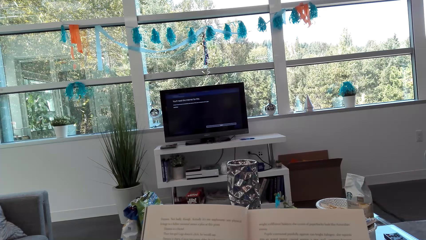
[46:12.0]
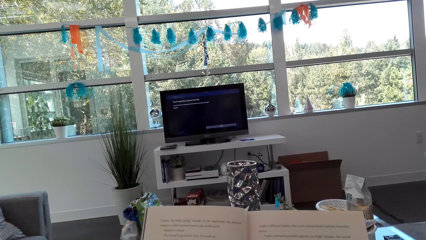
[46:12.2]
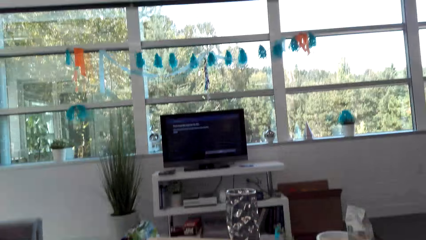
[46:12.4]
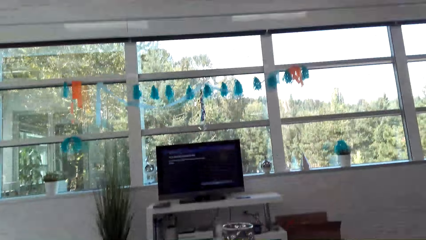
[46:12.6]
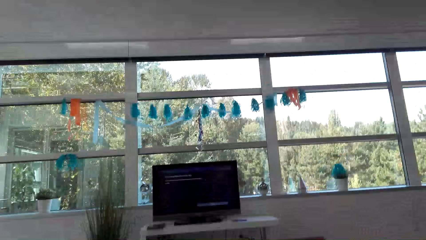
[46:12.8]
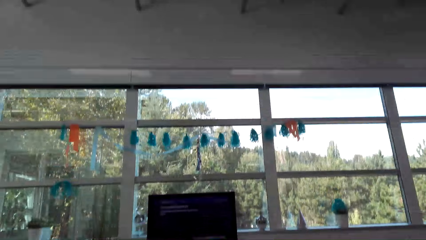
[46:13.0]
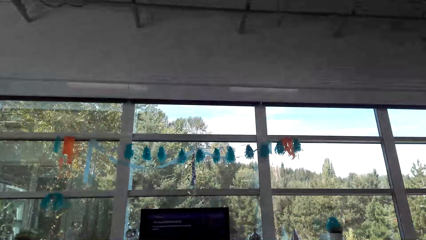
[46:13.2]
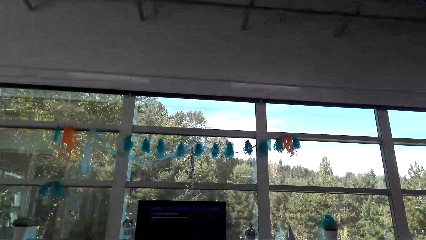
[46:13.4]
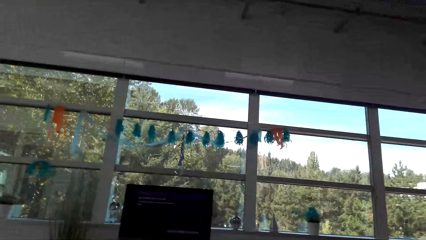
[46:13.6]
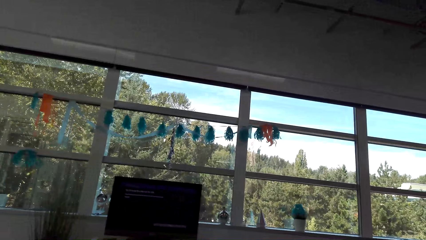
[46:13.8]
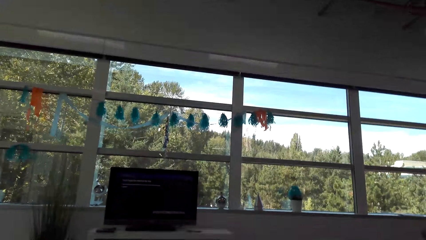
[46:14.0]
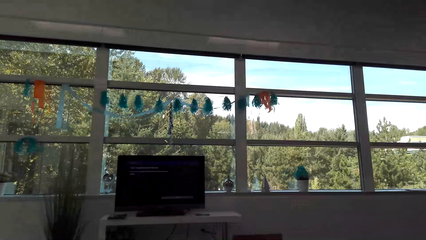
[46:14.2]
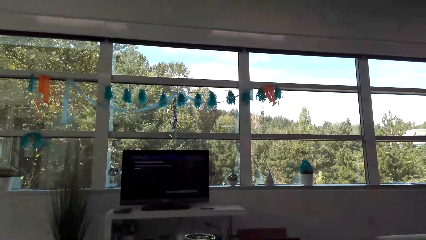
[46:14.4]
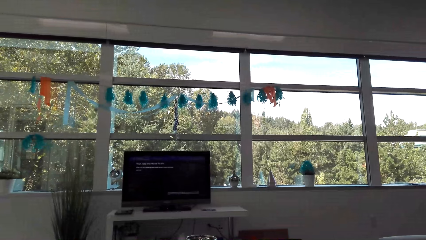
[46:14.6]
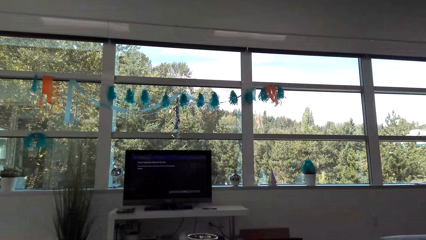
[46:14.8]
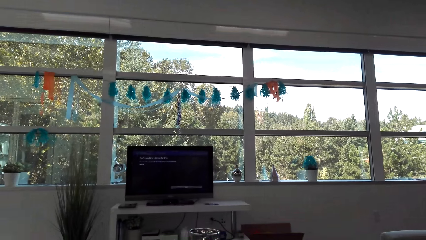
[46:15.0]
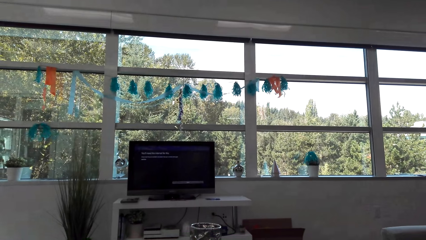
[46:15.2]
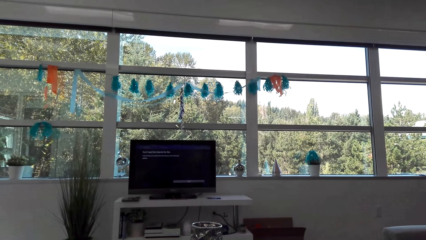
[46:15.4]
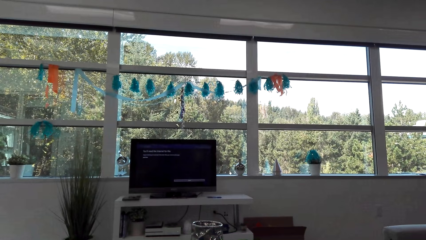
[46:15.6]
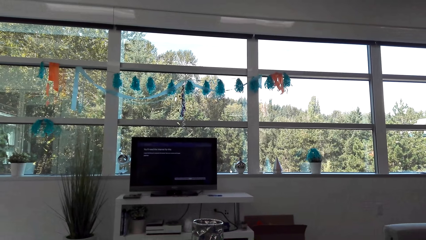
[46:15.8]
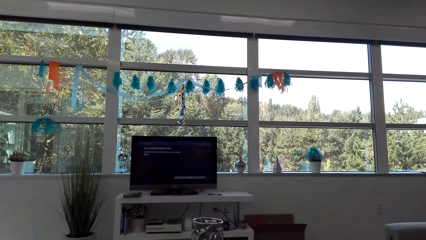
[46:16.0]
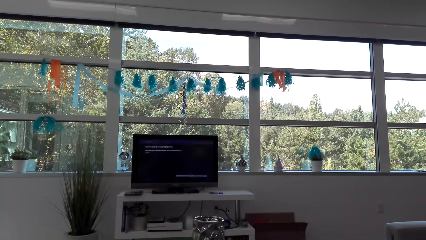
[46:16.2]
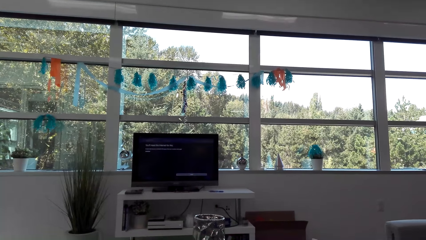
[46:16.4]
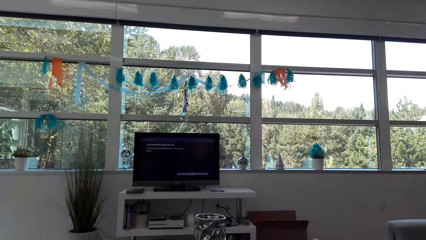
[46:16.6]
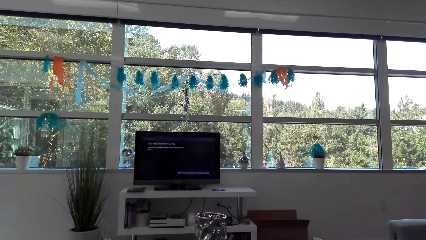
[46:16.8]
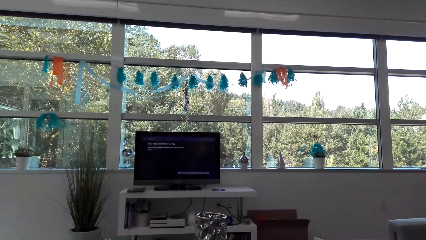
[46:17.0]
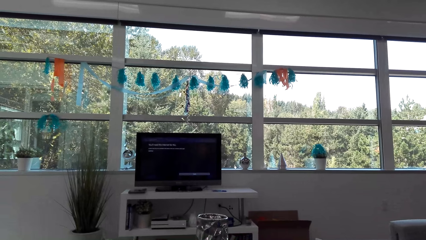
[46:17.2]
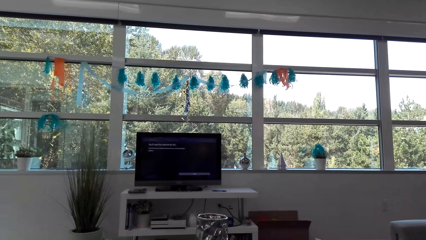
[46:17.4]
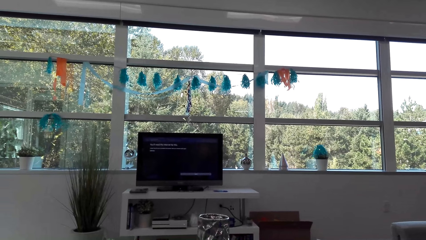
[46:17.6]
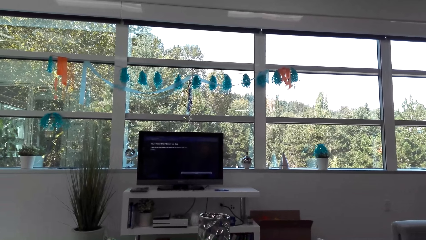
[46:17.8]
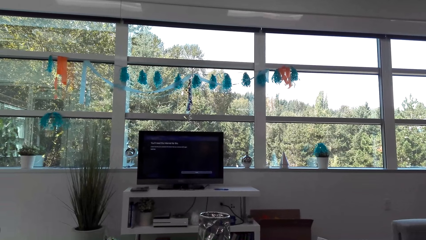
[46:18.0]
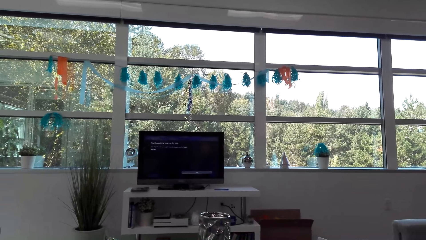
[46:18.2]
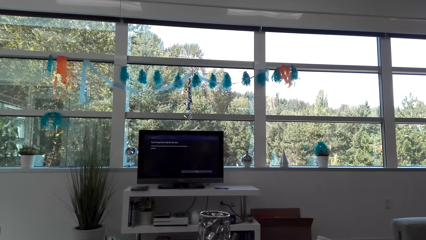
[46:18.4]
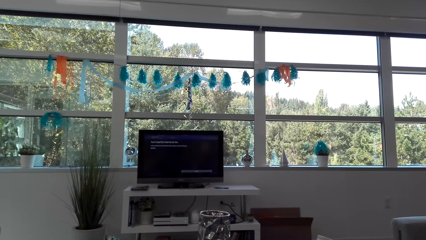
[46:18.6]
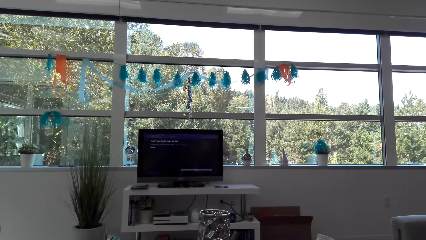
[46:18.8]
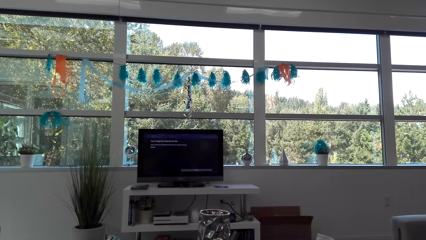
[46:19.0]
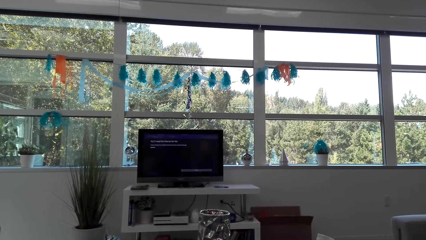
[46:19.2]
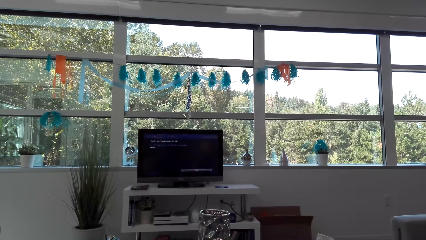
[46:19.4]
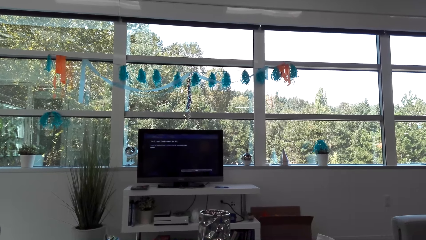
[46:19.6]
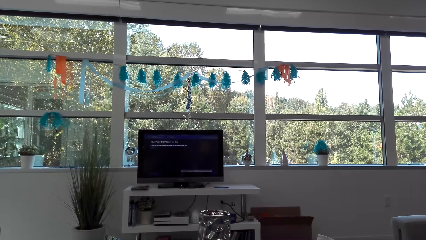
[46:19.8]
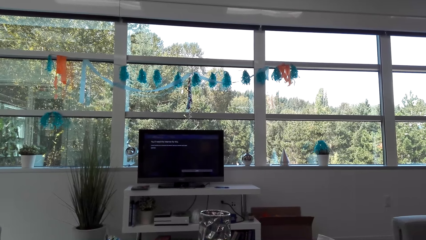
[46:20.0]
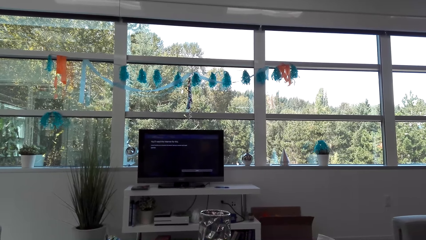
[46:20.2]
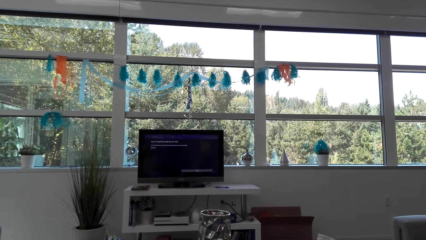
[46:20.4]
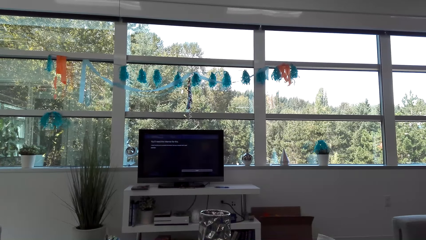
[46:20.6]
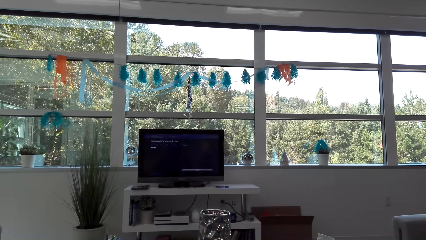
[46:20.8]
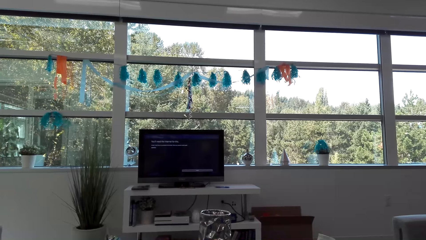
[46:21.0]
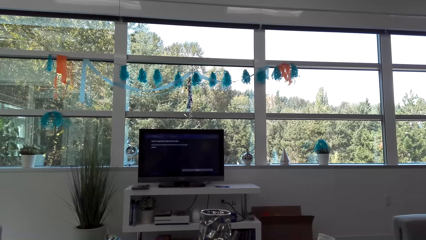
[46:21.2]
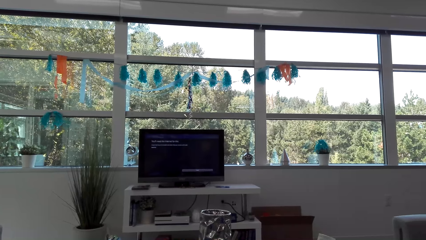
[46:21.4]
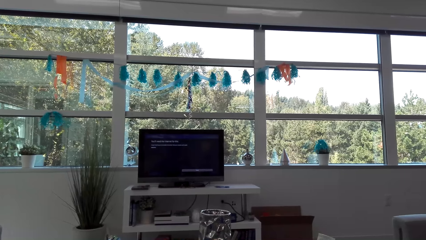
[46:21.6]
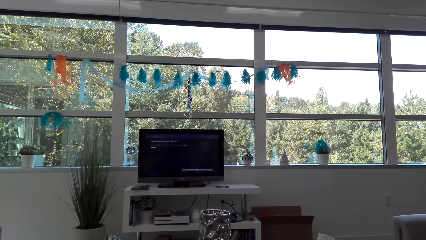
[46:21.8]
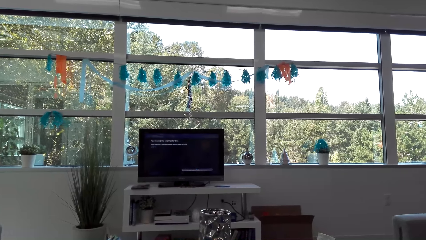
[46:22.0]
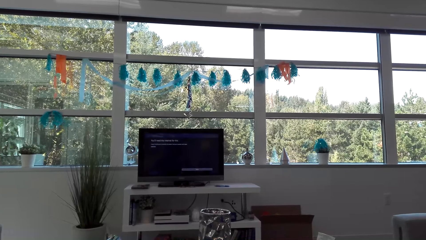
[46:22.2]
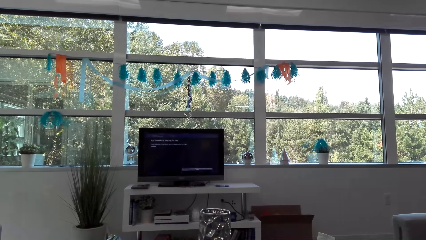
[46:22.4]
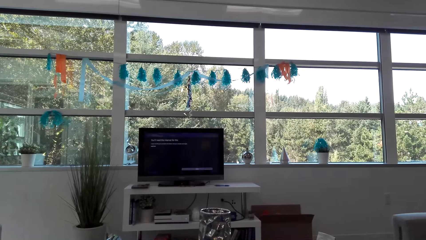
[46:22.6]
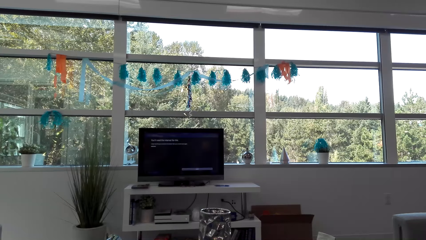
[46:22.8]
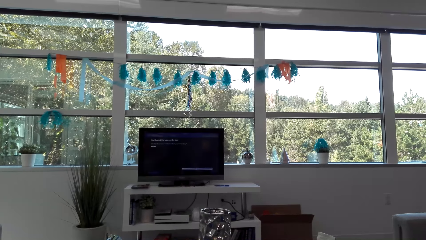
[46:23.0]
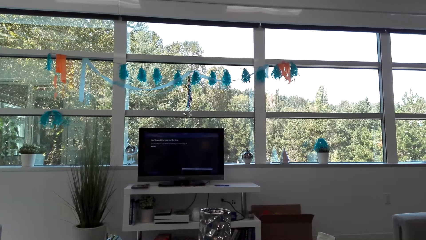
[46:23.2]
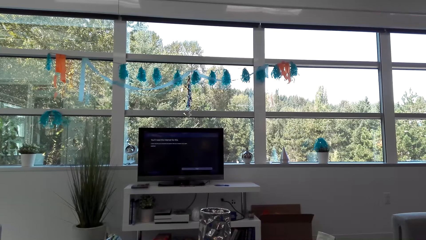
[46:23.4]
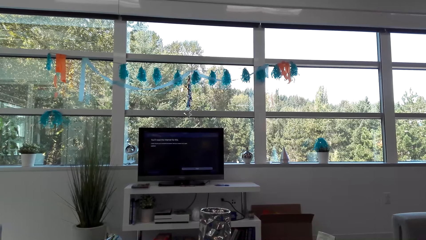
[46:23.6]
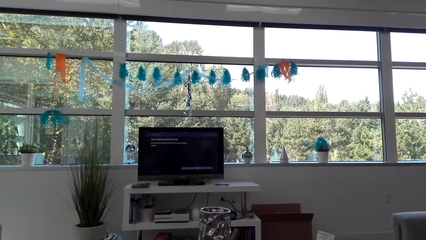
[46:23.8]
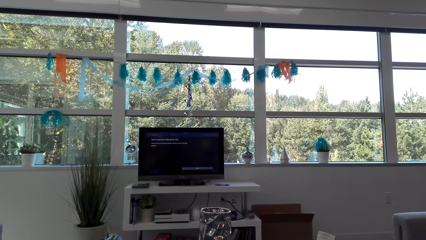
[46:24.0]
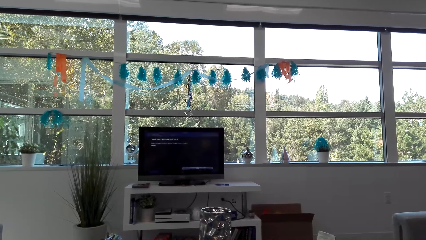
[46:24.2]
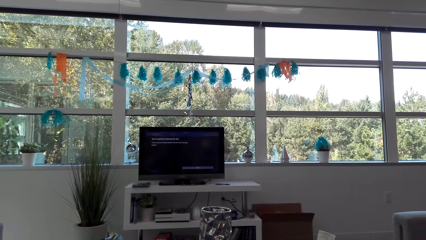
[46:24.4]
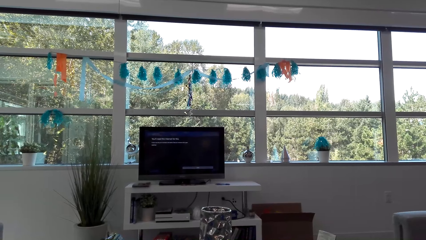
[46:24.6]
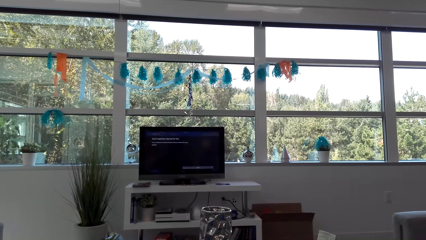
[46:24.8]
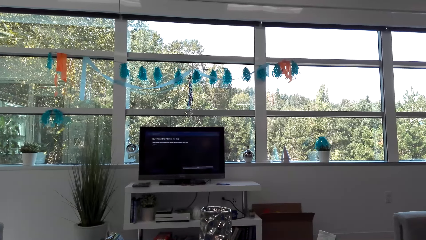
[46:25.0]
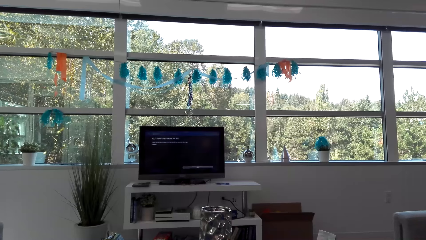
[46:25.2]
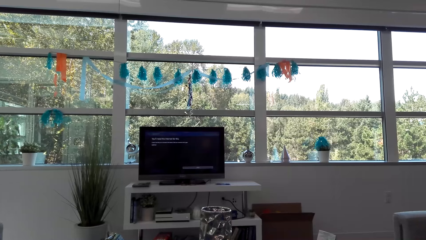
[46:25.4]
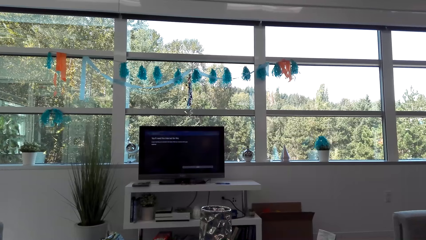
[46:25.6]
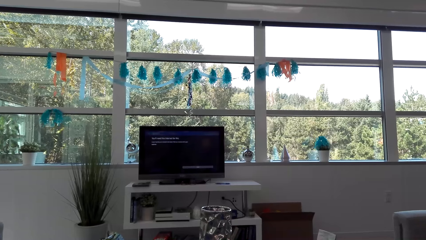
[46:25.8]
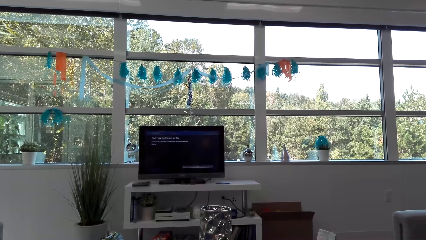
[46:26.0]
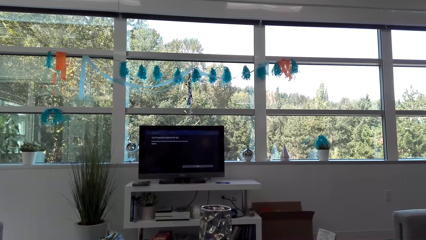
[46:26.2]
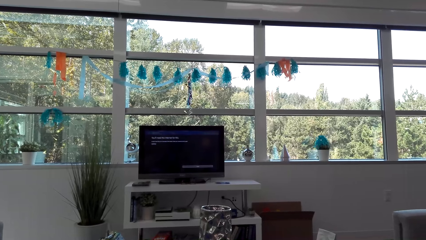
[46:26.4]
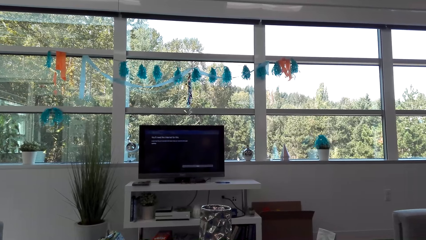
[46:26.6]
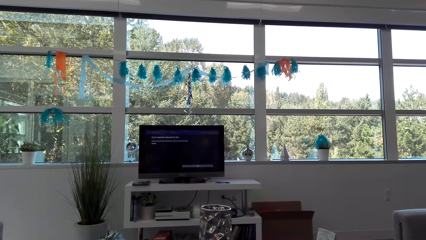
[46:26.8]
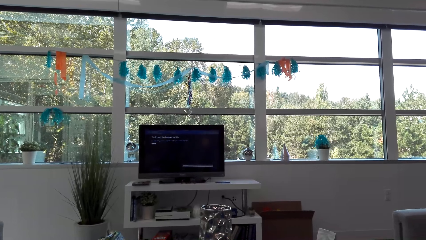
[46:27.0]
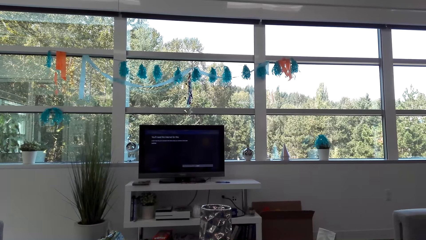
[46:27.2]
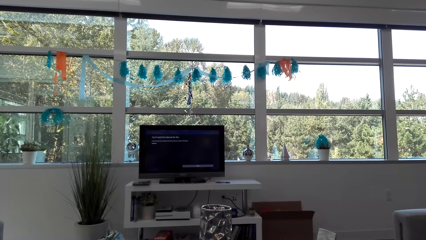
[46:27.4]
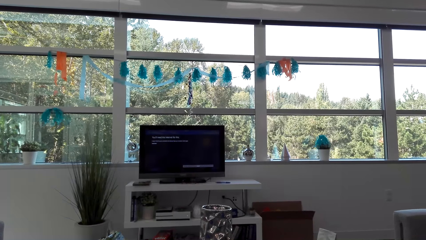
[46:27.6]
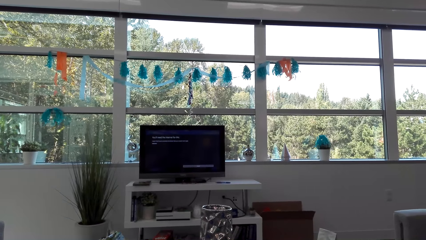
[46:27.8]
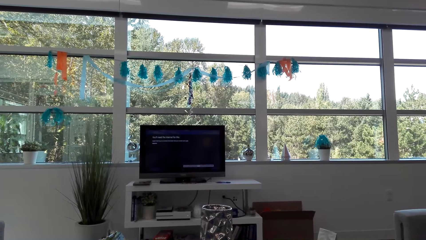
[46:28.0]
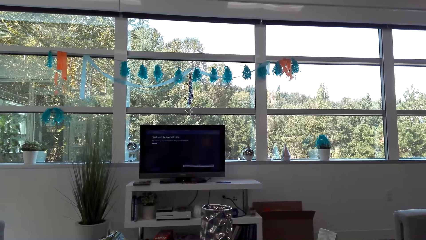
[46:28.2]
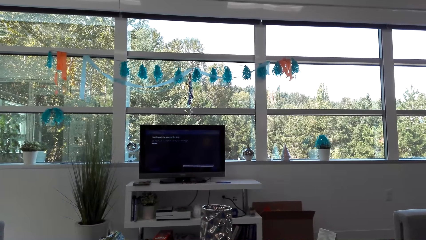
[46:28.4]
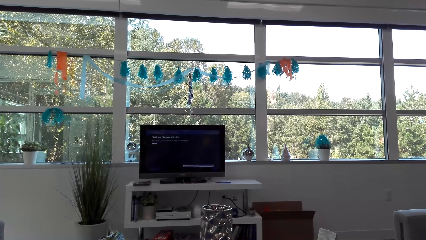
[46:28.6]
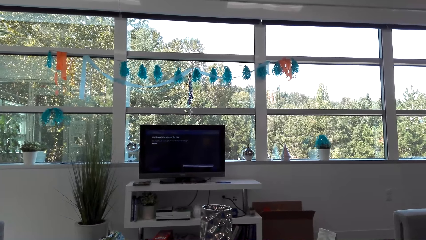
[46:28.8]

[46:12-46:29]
The camera wearer looks at the window.
